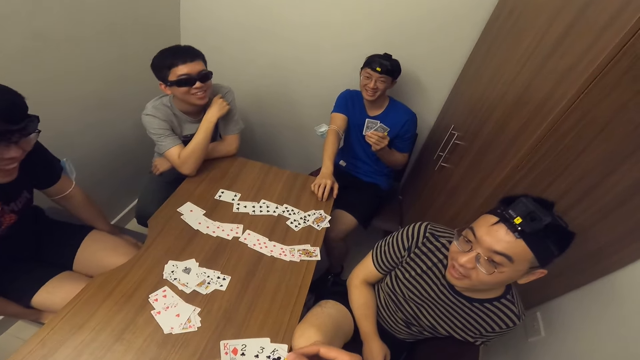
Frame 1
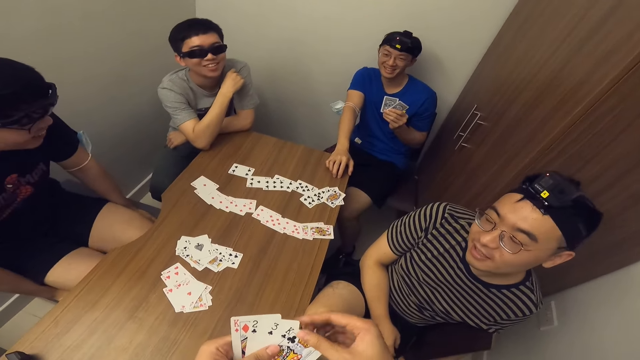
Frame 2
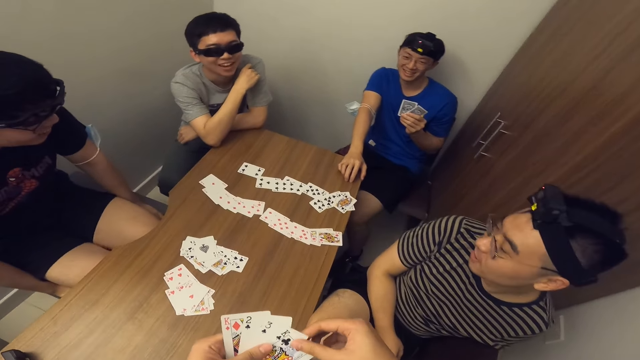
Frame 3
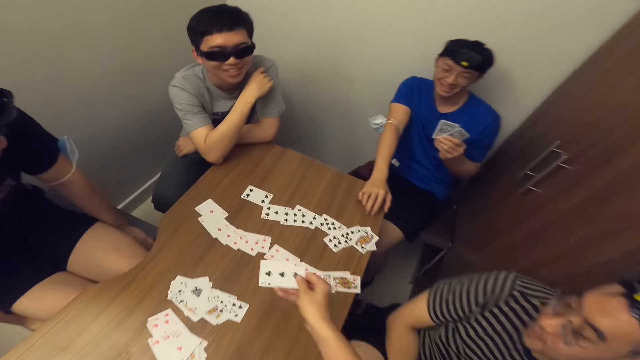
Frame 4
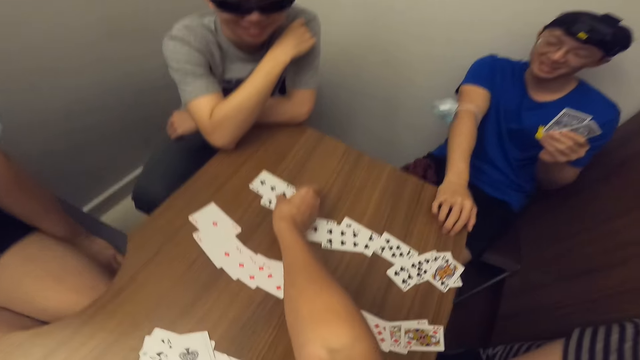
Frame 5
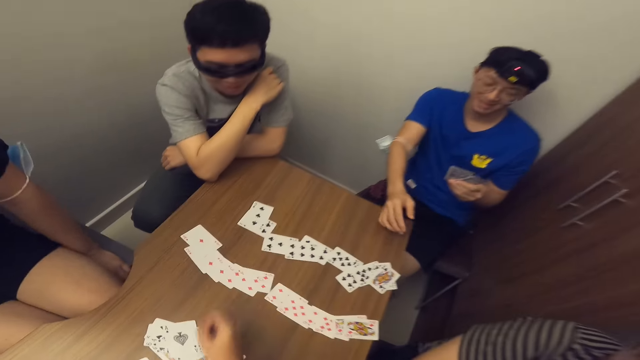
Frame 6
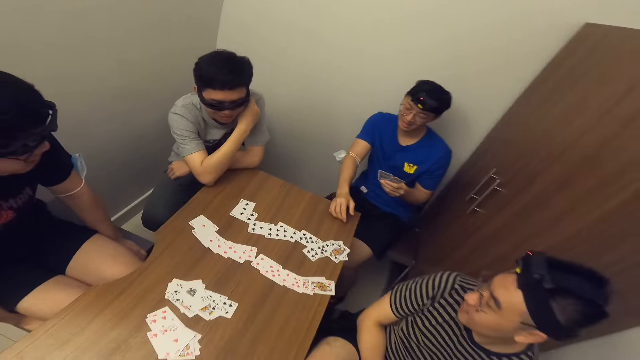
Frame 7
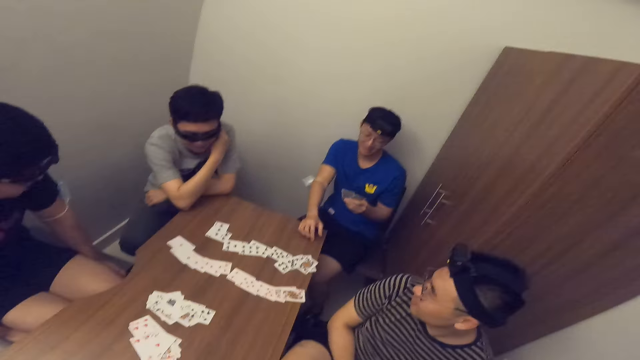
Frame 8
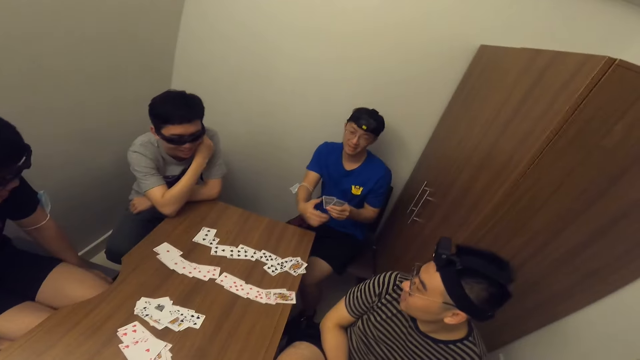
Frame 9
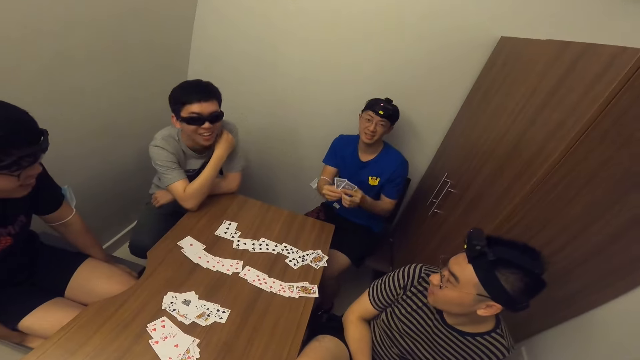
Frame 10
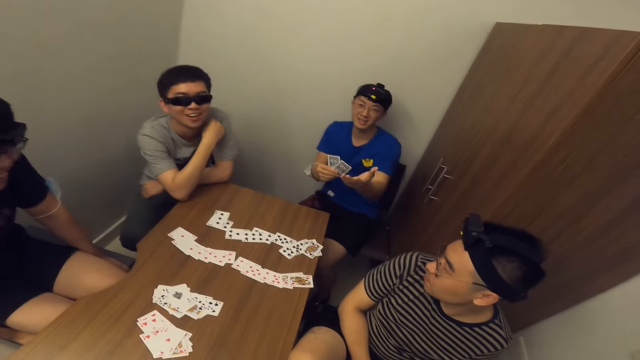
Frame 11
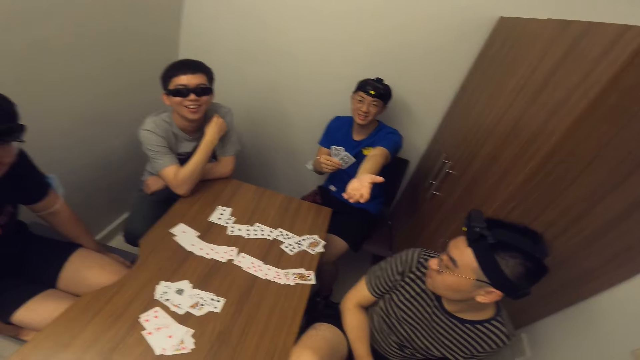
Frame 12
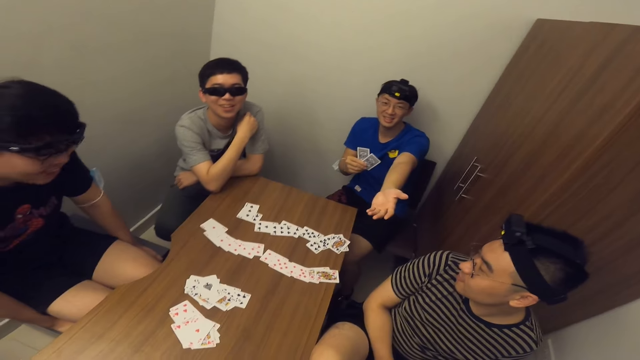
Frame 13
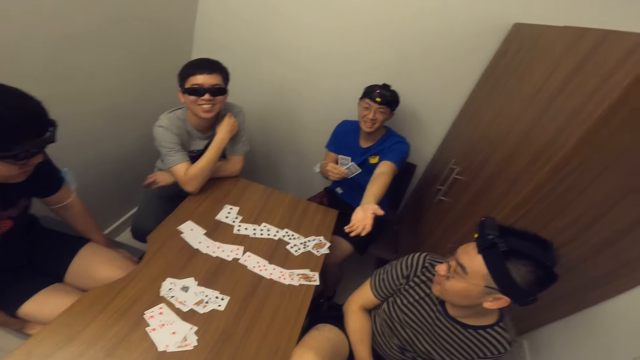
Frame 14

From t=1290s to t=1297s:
The camera wearer places a card on the table with his right hand.

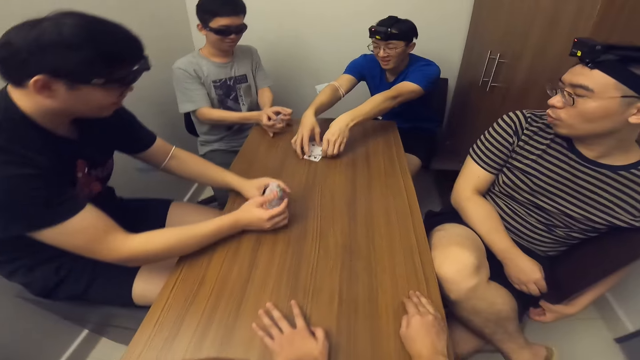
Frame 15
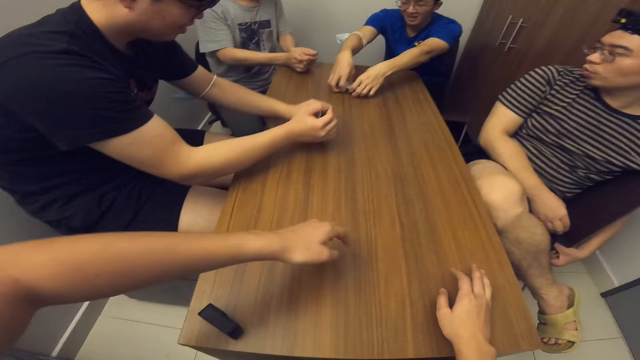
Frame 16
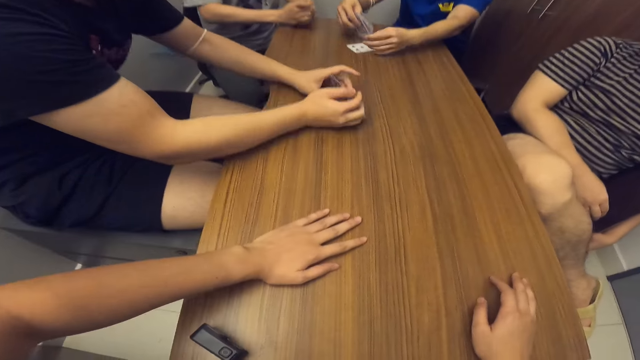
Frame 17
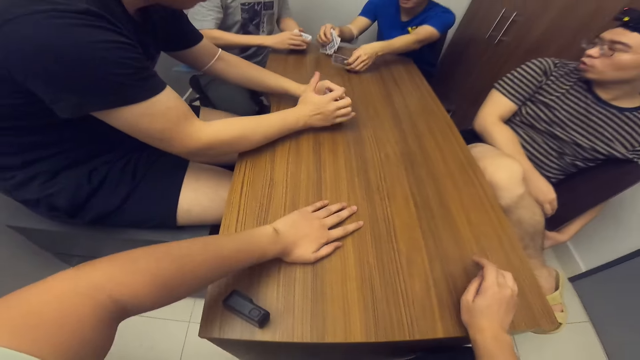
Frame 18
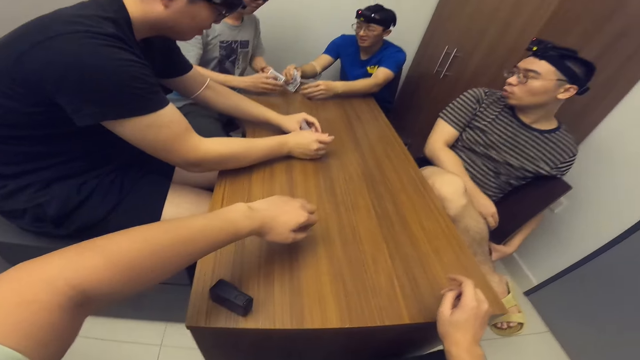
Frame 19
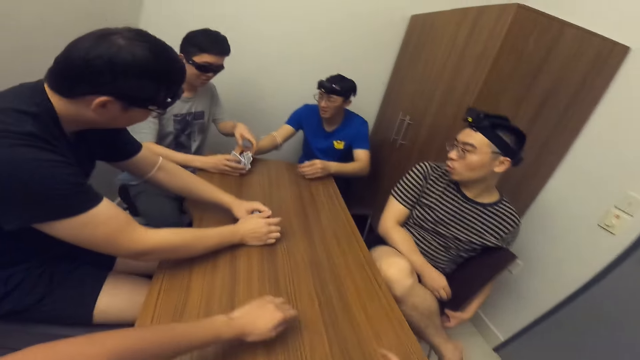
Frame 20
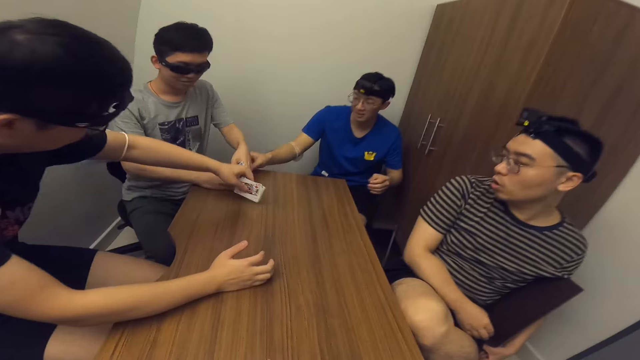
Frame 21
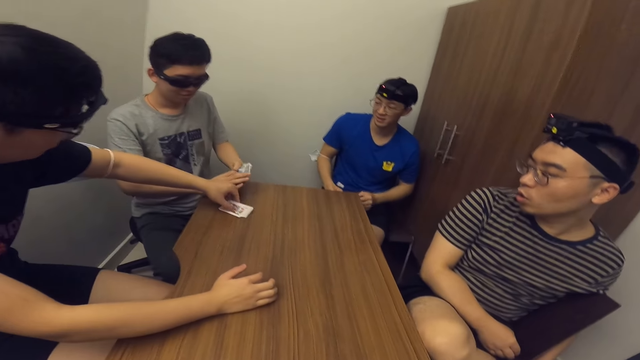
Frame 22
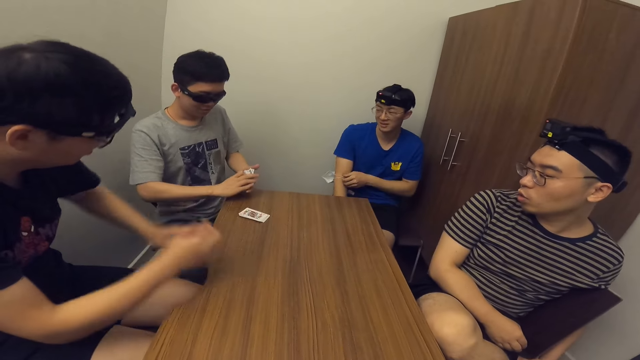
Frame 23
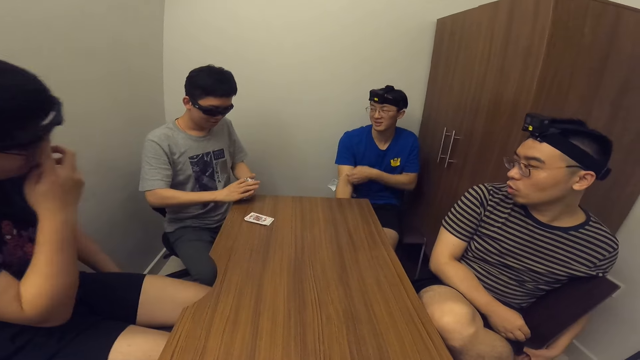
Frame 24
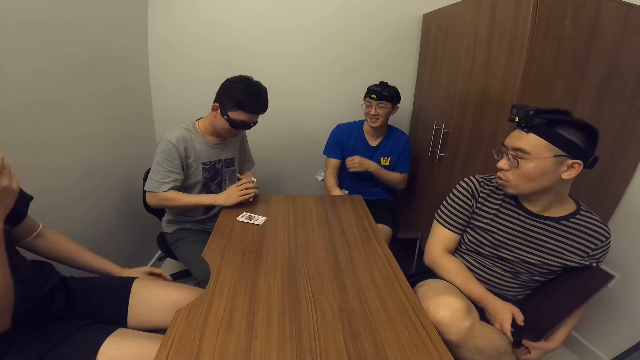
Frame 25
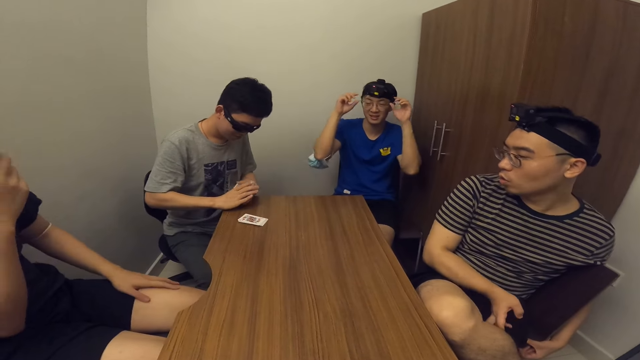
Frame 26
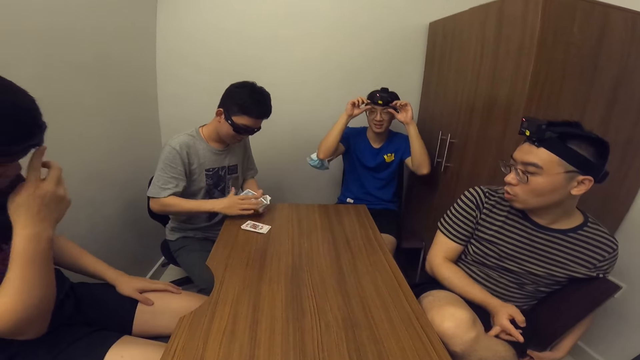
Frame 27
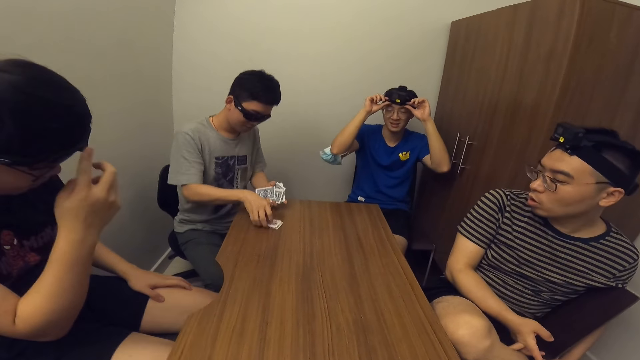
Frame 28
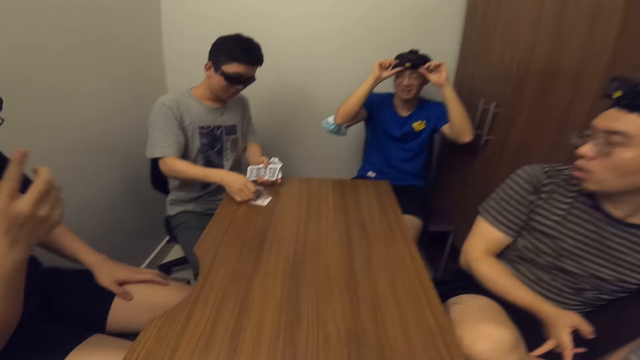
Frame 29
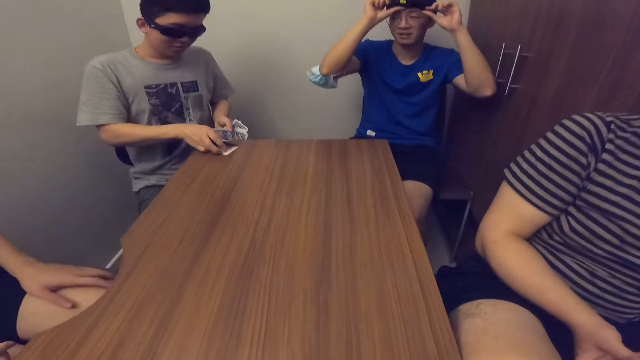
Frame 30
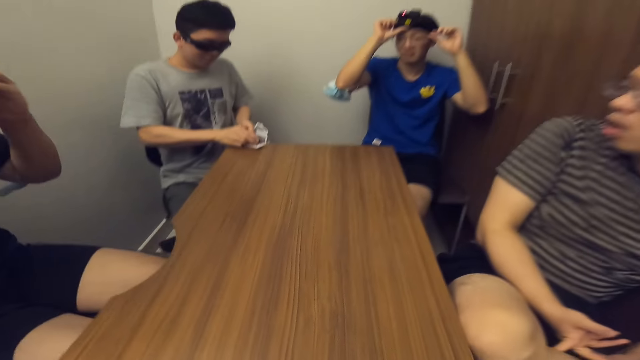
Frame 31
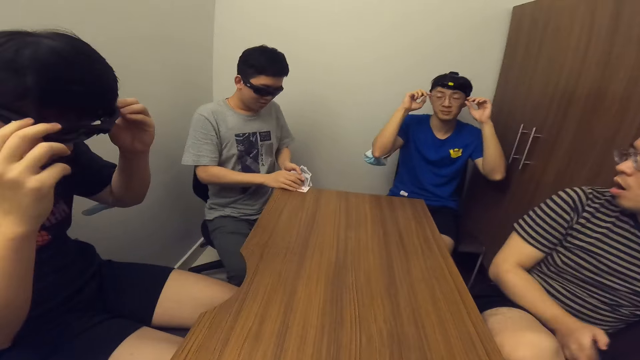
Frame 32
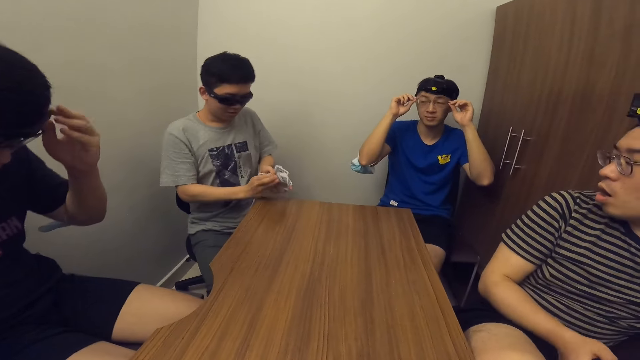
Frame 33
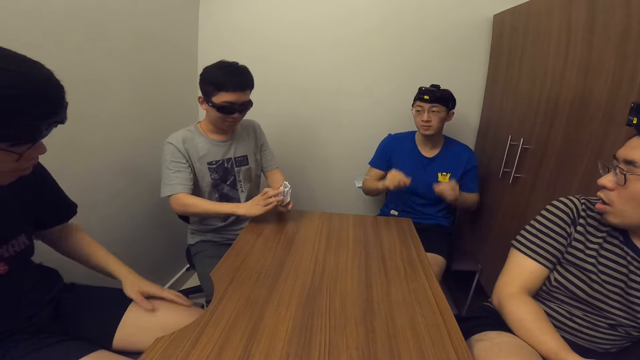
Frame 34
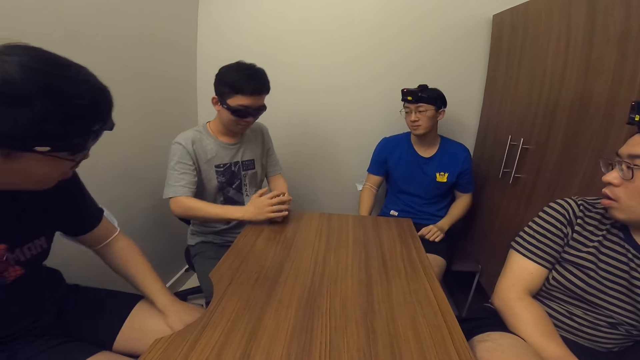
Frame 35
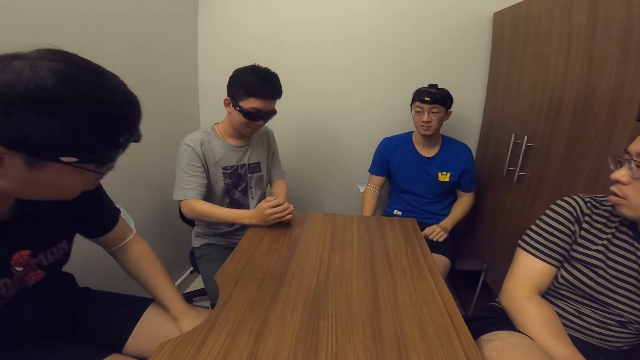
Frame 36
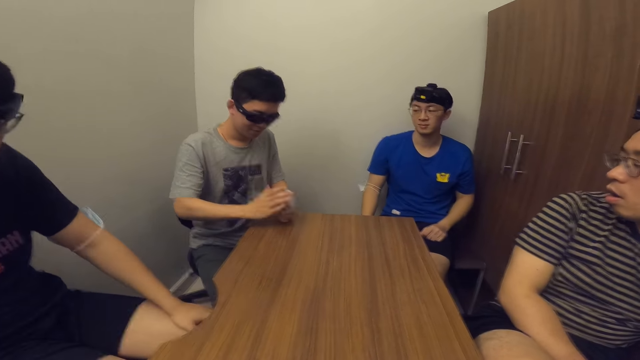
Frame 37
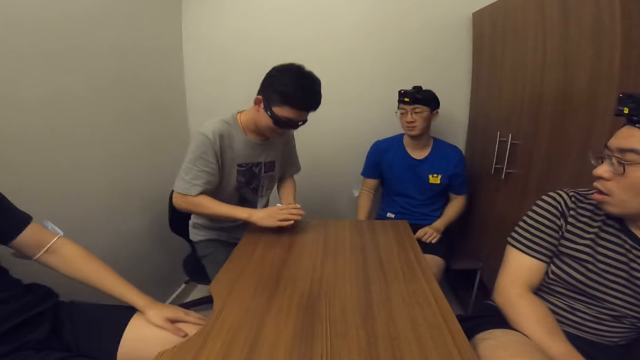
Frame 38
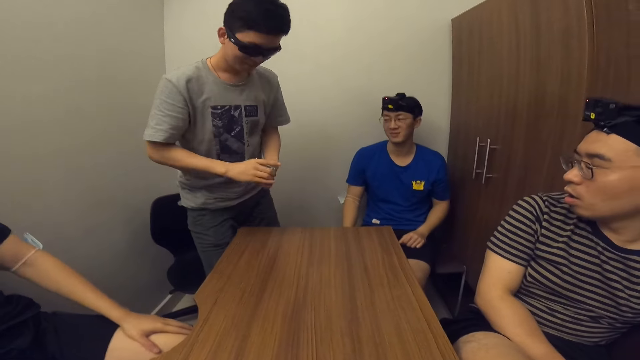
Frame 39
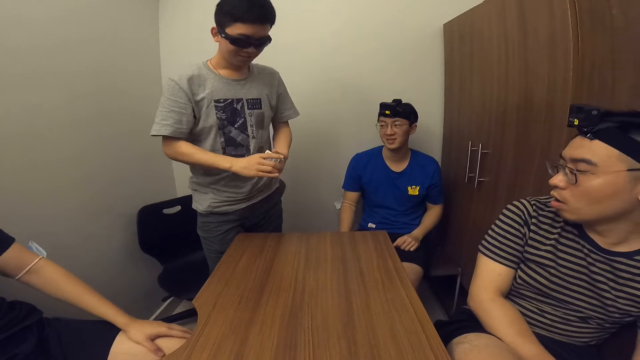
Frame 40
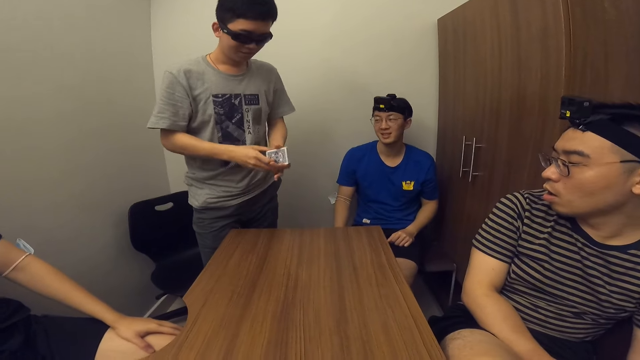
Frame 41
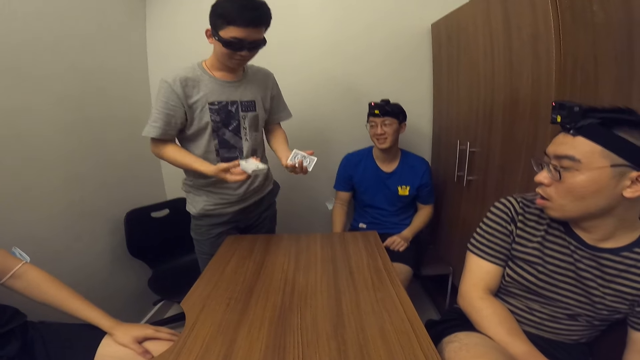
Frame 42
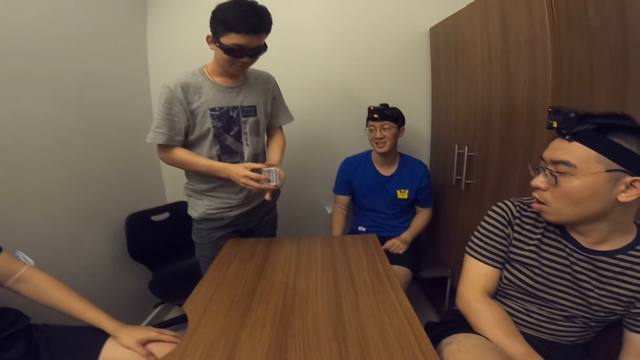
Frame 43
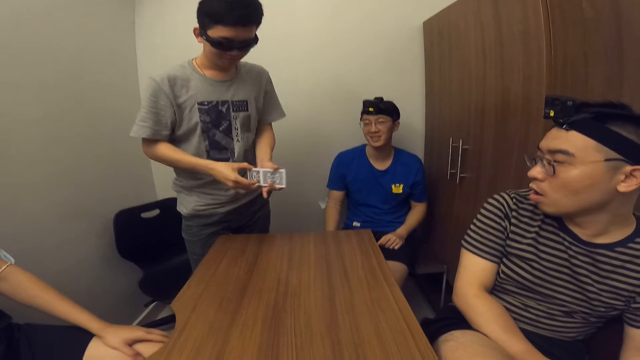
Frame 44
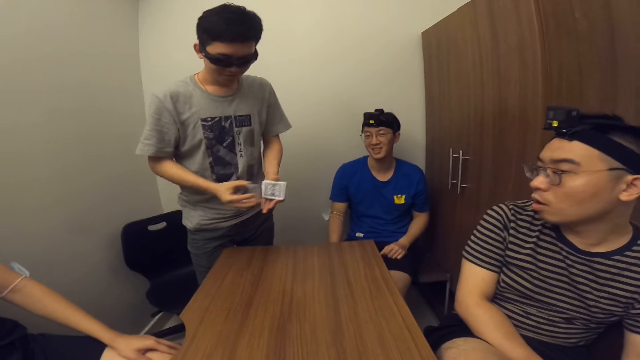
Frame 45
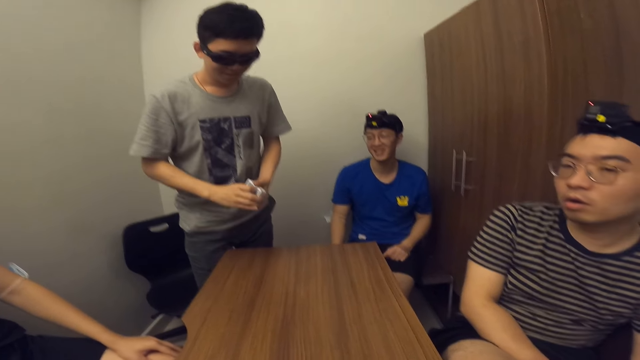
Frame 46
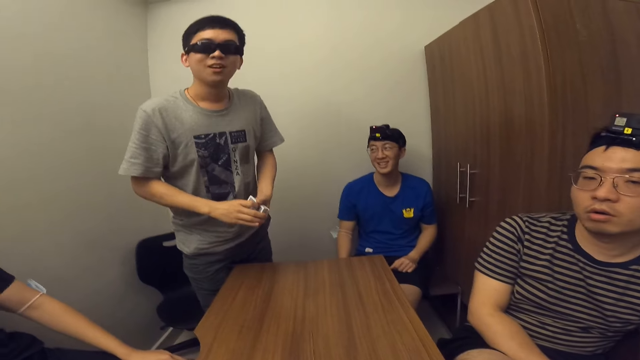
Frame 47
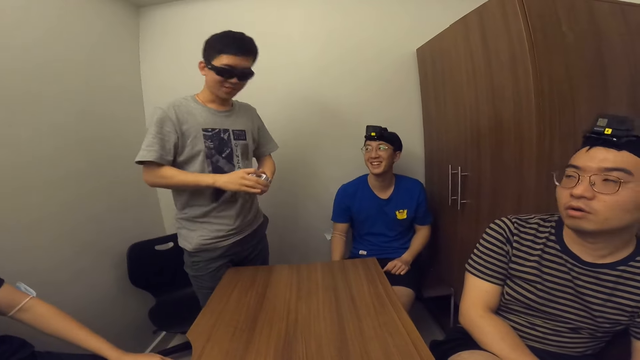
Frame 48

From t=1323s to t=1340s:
A man shuffles the cards on the table with his hands. Another man passes the cards to a third man with his right hand. The third man collects the cards from the second man with his hands. The first man places the cards on the table with his left hand. The third man picks up the cards from the table with his right hand and shuffles the cards with his hands. Another man stands up beside the table.
